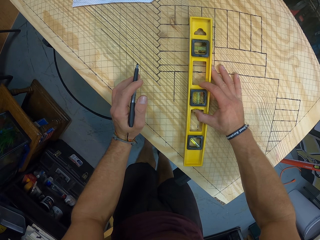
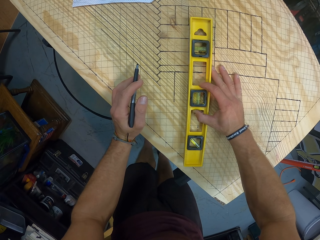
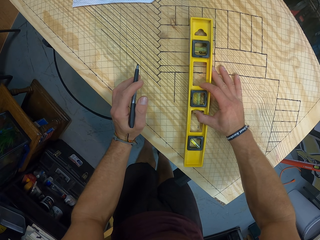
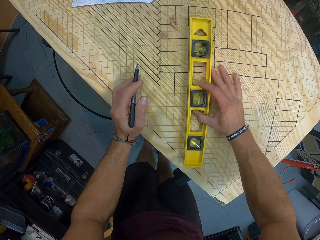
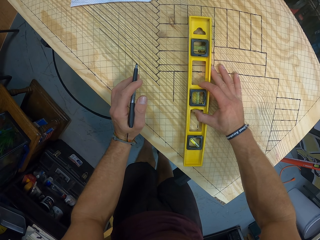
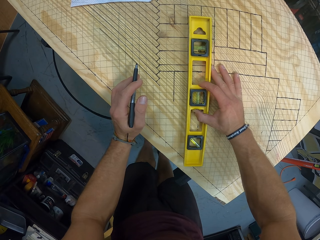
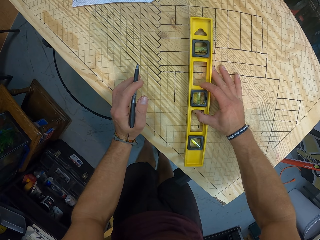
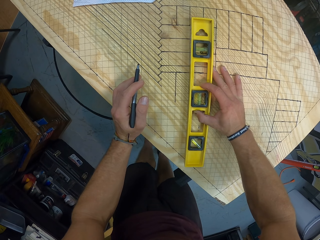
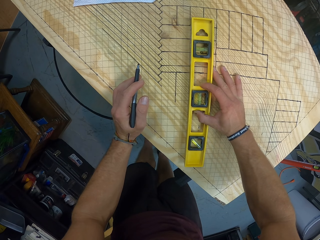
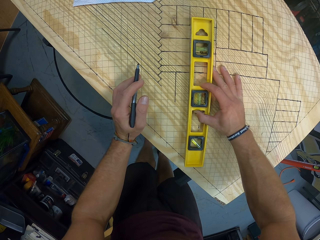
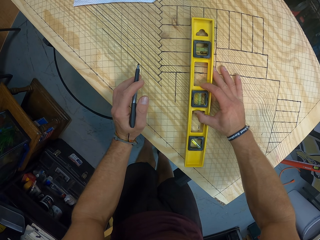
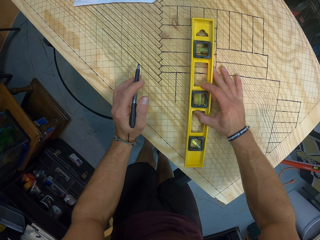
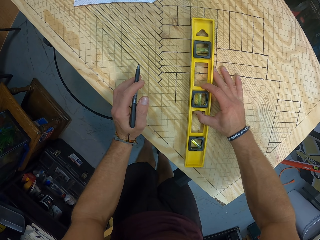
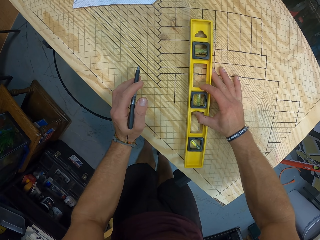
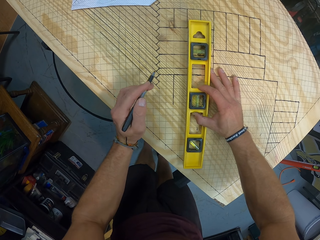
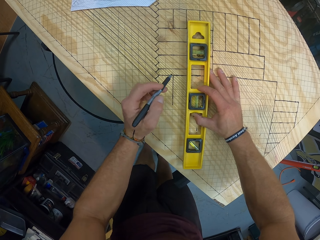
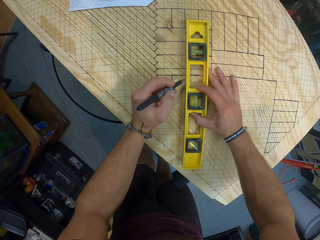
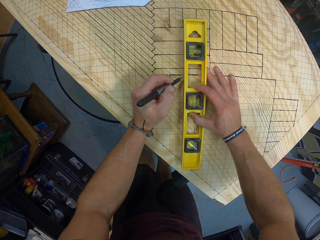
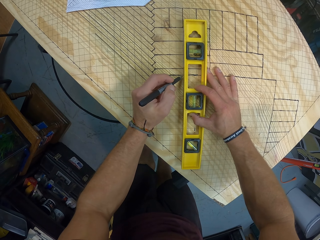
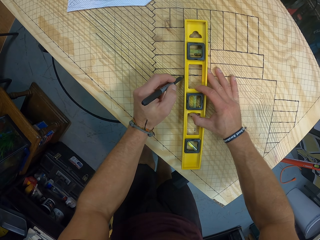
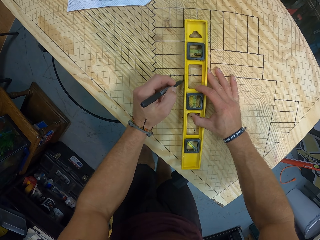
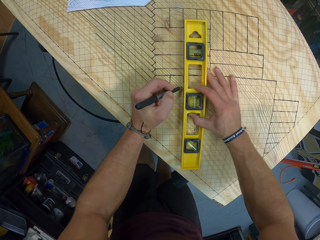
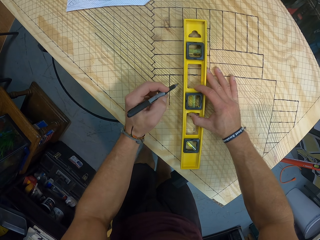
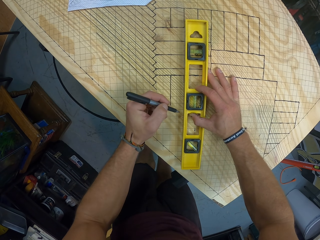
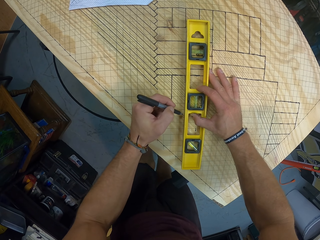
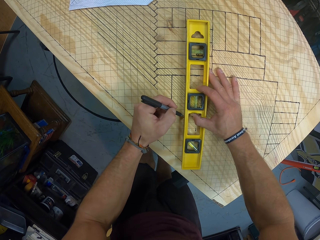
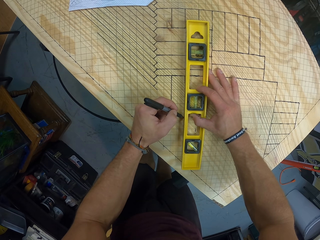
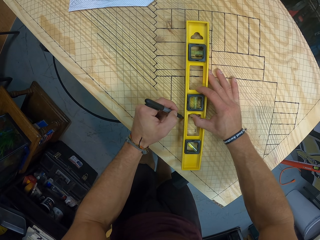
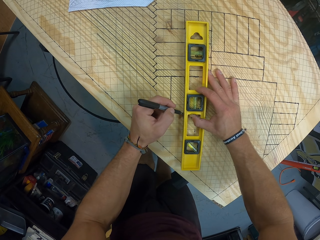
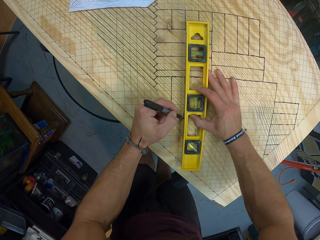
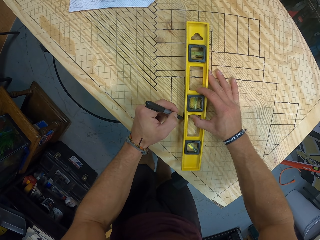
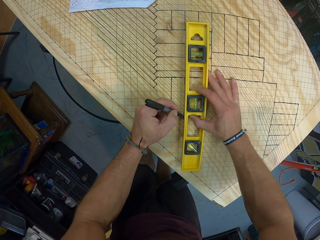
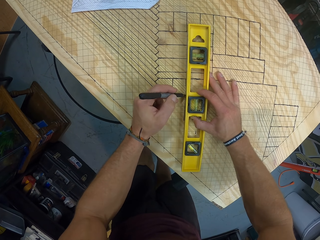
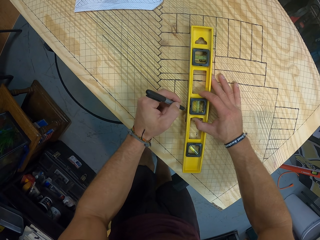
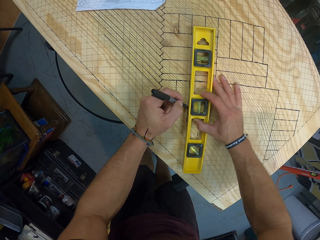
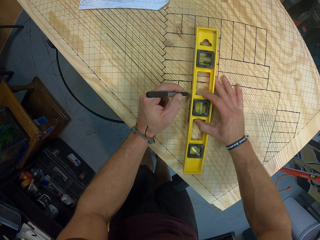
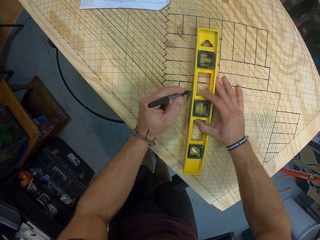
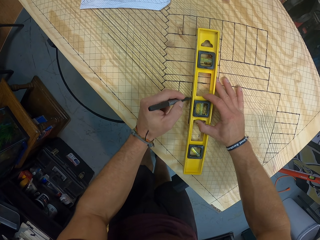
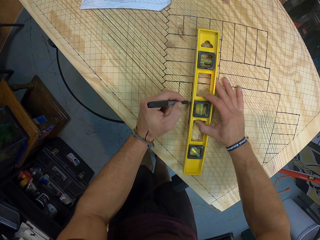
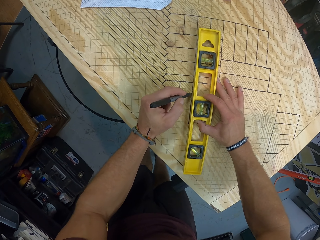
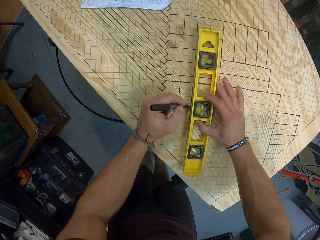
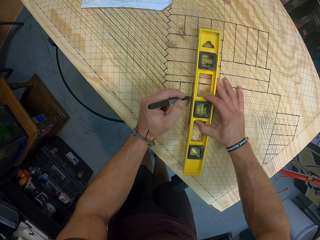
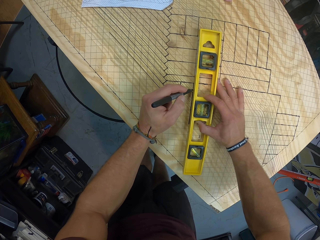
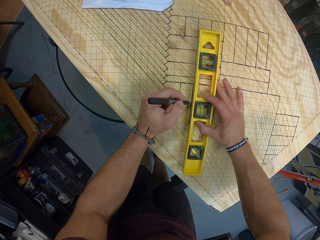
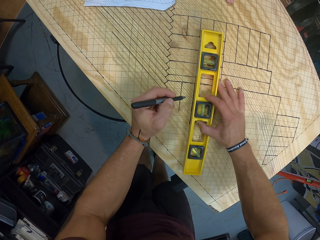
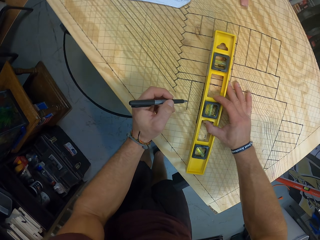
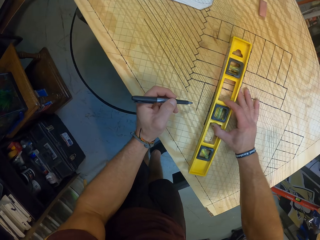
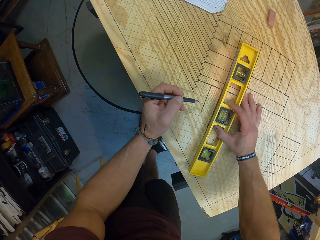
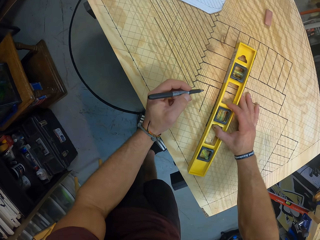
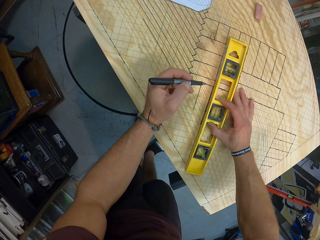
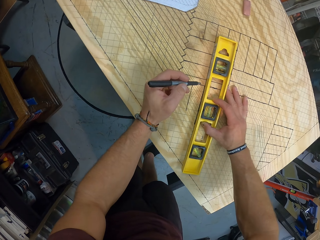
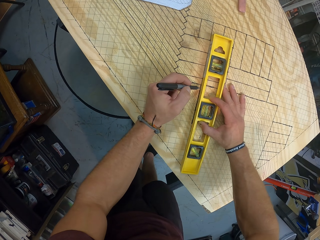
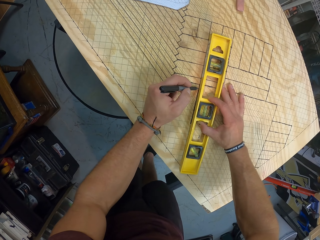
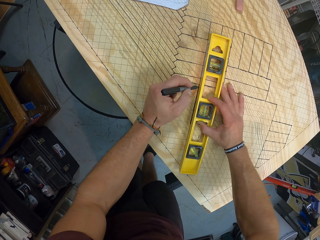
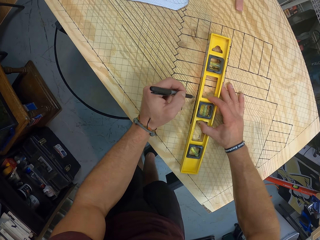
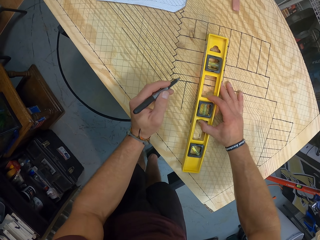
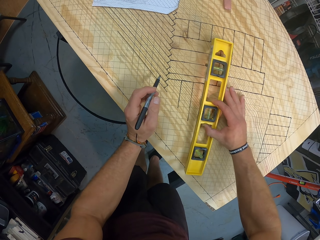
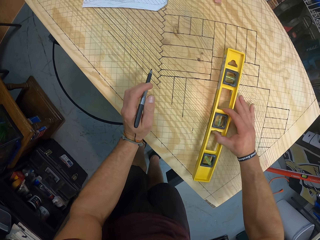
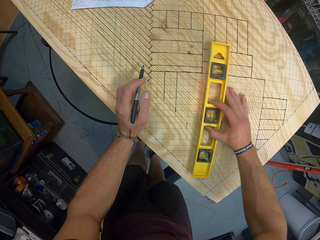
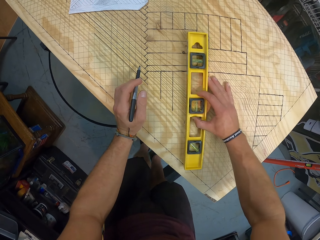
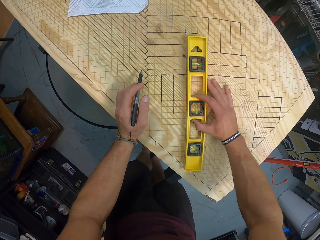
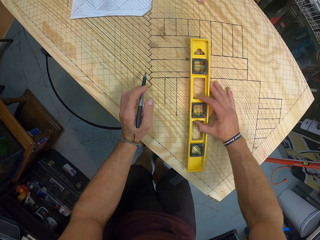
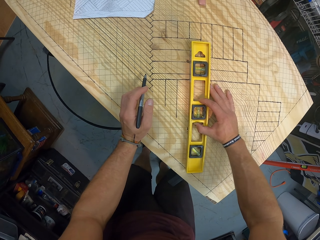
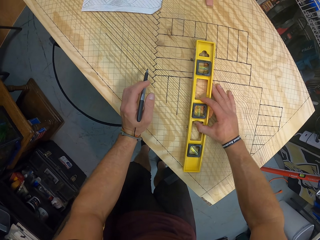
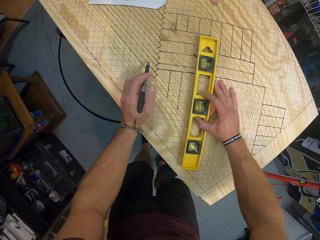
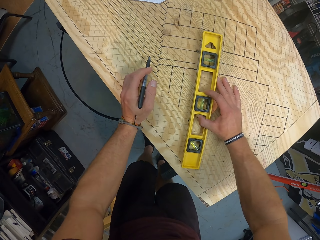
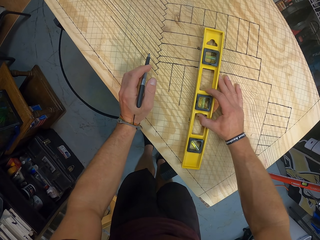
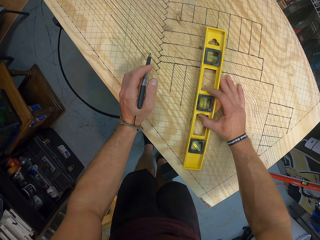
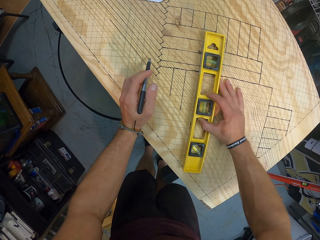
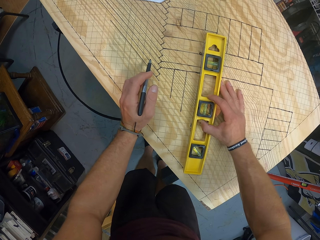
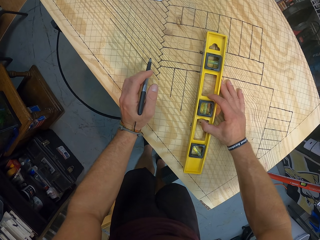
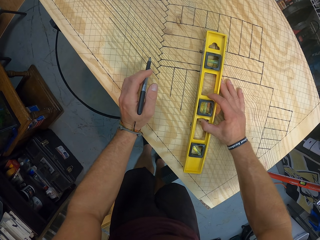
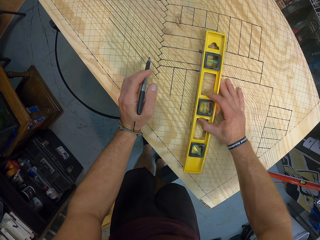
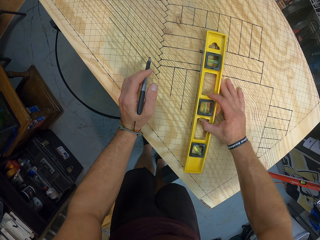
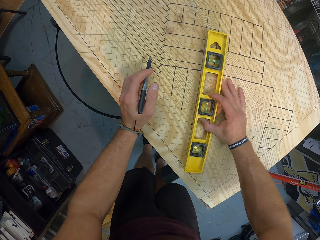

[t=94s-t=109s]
The camera wearer draws a line on the wooden board with the pen with his left hand. He slides the spirit level on the wooden board with his right hand. He places his left hand on the wooden board. He measures the wooden board with the spirit level in his right hand.

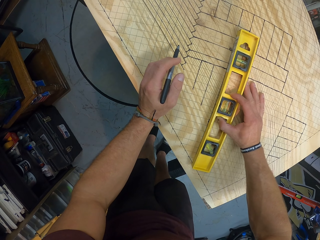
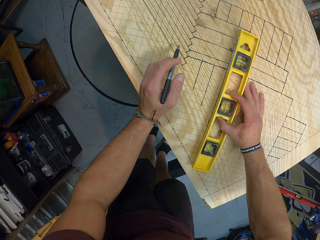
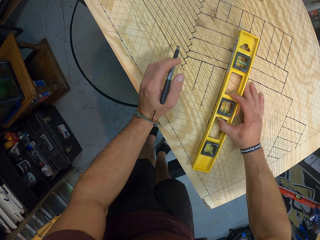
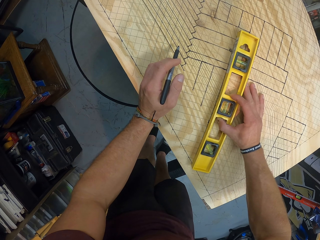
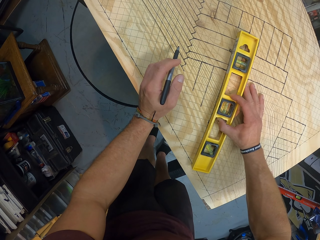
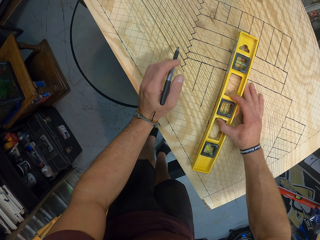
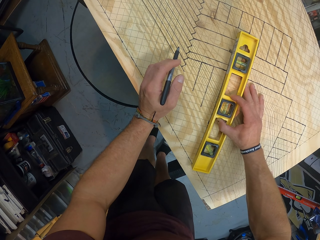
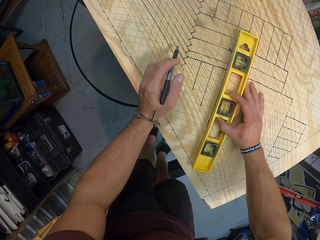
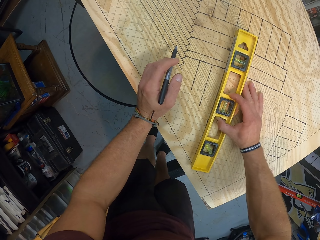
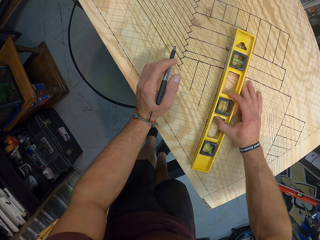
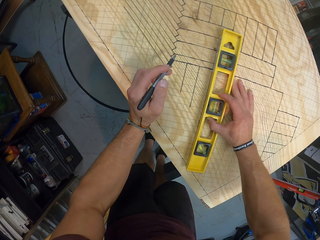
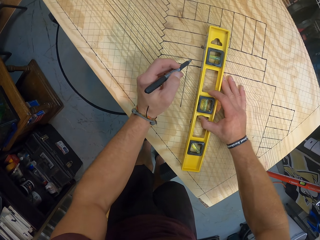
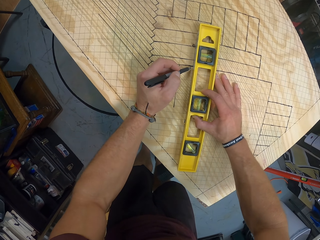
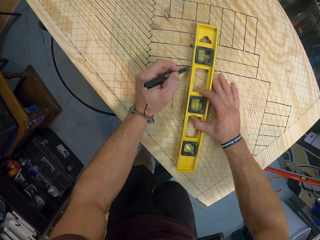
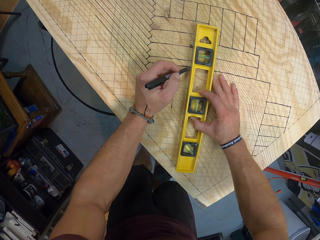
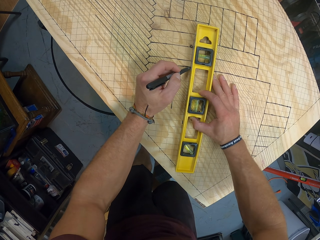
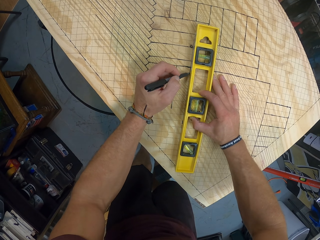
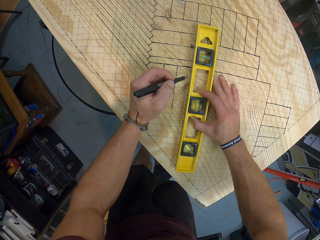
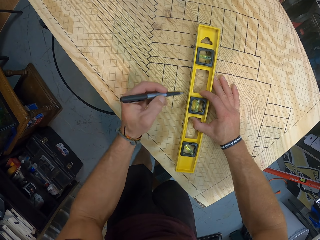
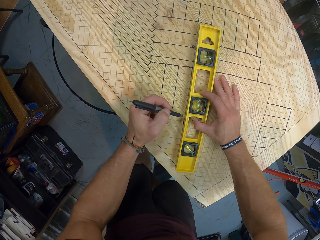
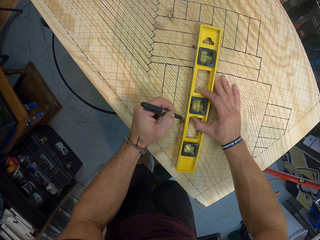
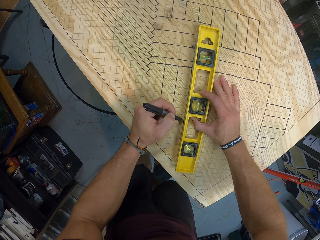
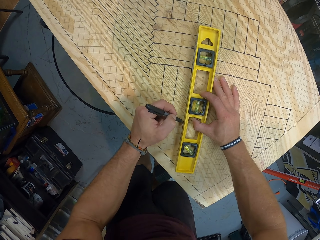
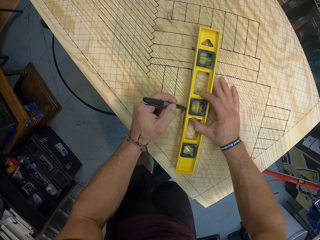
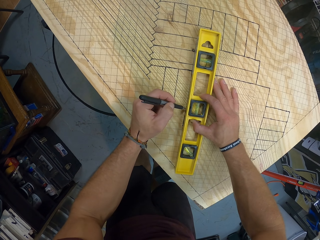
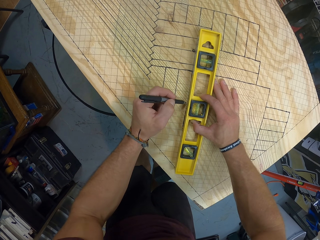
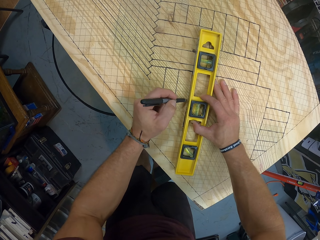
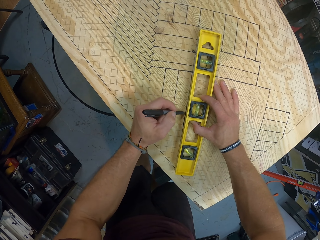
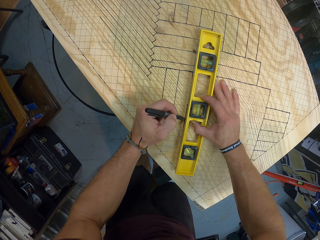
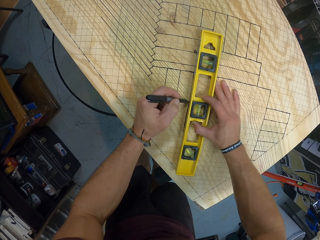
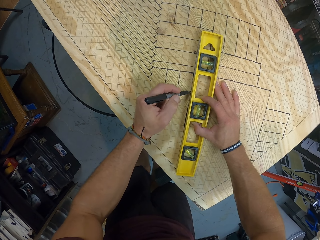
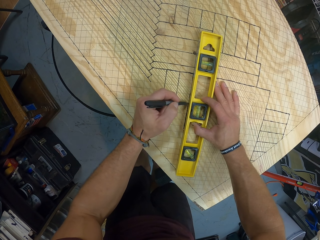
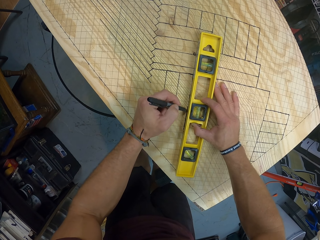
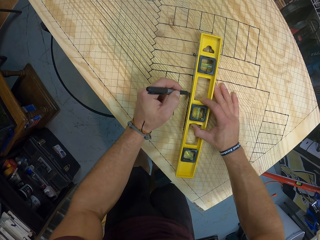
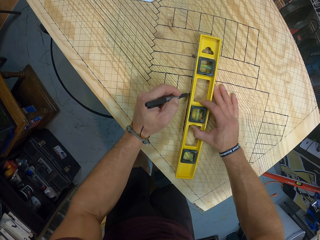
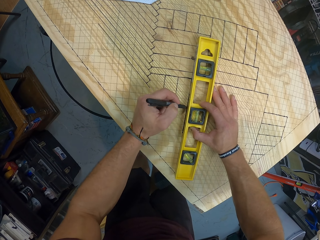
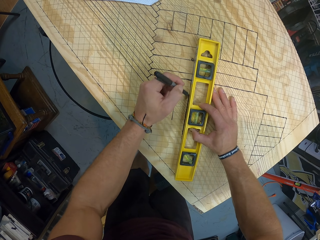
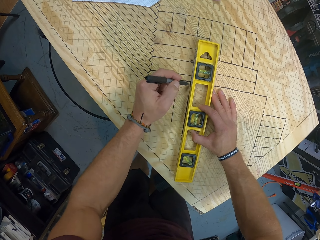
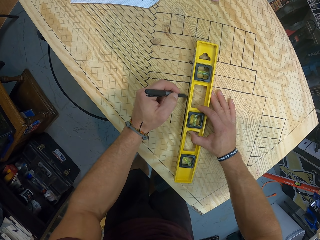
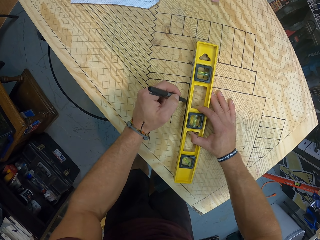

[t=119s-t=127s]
The camera wearer draws a line on the wooden board with the pen with his left hand.
